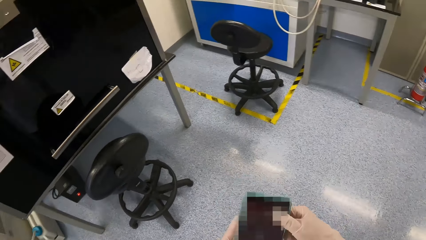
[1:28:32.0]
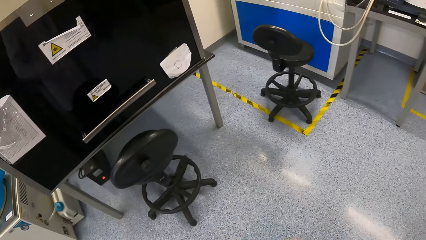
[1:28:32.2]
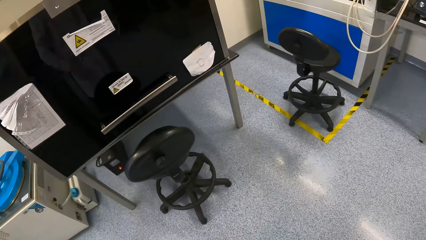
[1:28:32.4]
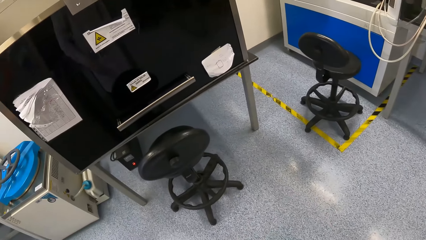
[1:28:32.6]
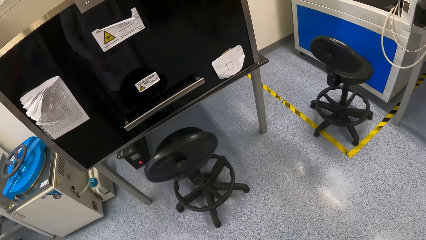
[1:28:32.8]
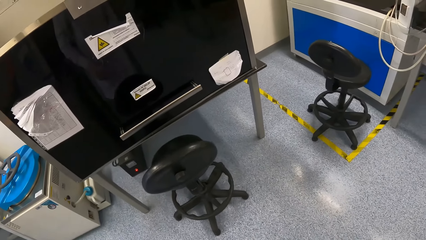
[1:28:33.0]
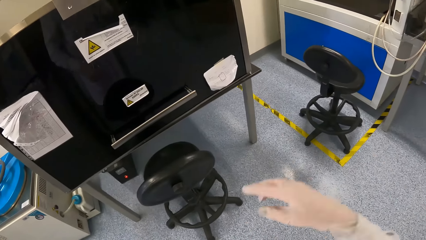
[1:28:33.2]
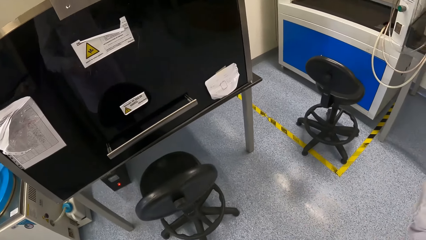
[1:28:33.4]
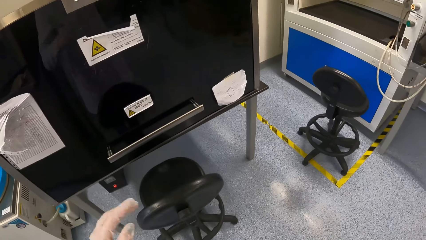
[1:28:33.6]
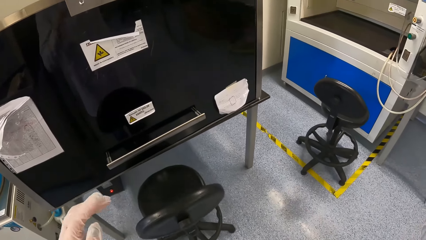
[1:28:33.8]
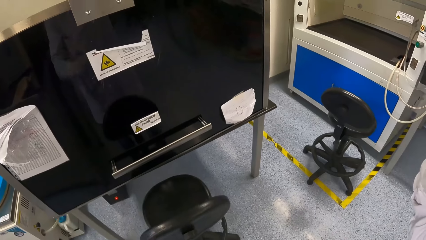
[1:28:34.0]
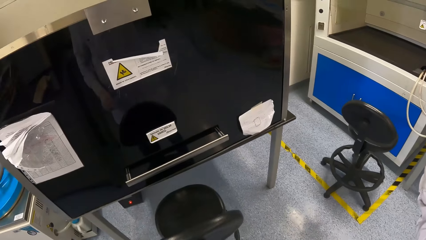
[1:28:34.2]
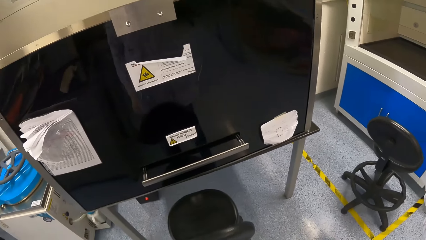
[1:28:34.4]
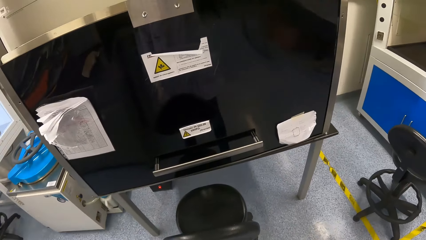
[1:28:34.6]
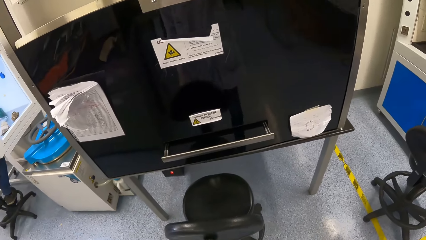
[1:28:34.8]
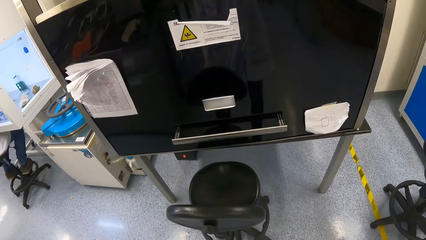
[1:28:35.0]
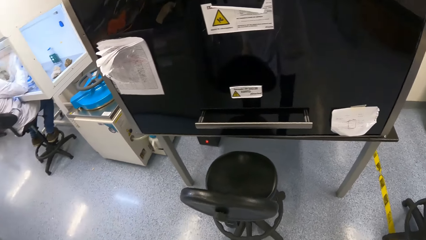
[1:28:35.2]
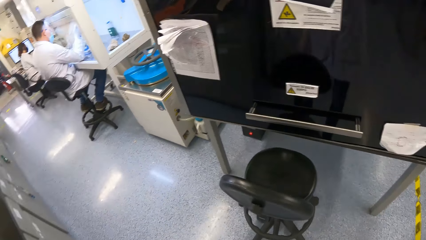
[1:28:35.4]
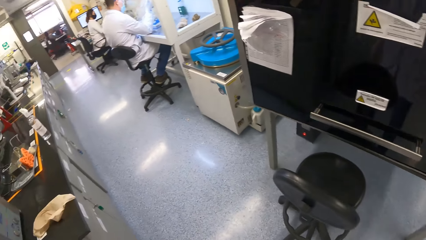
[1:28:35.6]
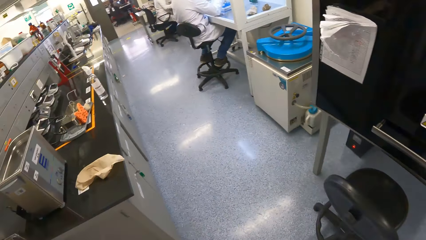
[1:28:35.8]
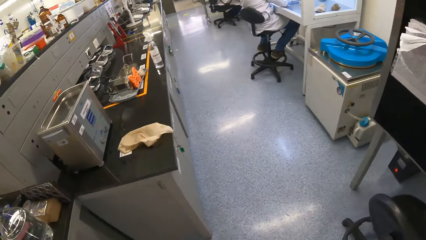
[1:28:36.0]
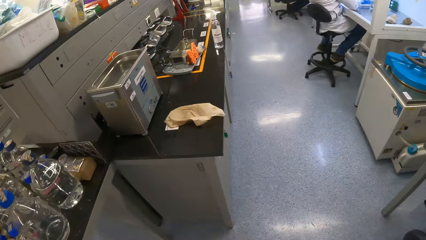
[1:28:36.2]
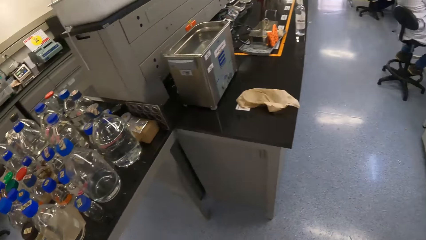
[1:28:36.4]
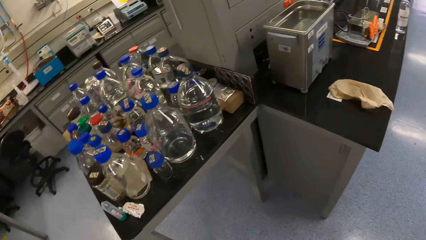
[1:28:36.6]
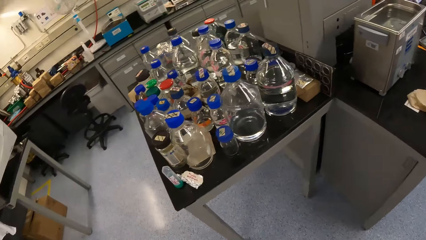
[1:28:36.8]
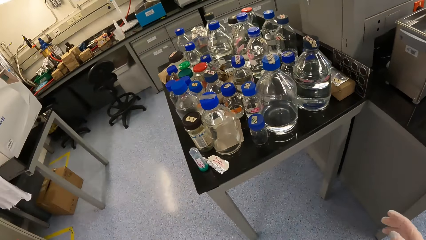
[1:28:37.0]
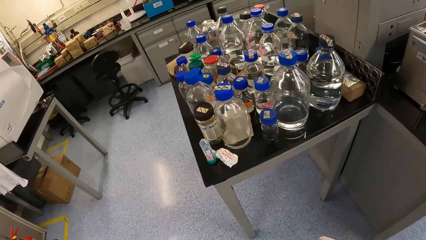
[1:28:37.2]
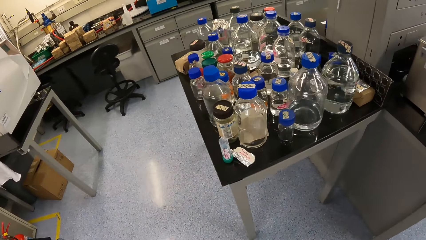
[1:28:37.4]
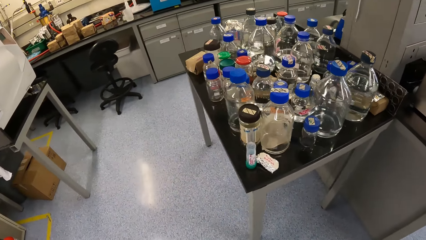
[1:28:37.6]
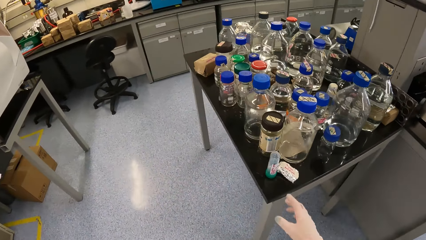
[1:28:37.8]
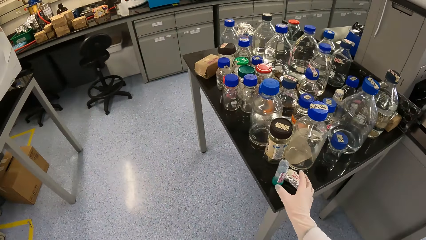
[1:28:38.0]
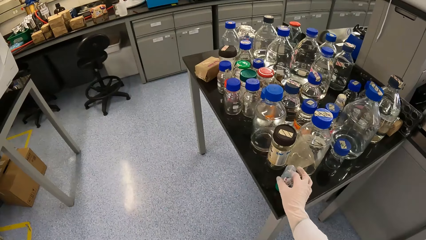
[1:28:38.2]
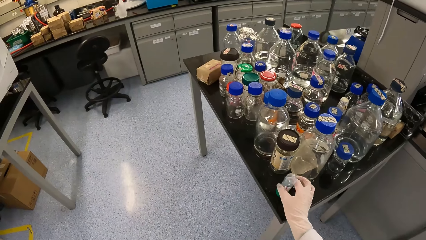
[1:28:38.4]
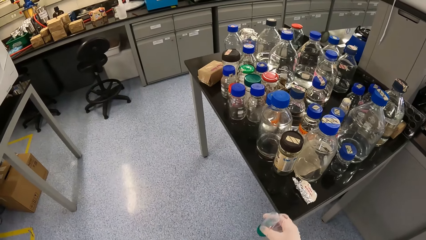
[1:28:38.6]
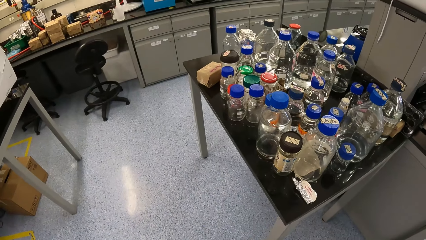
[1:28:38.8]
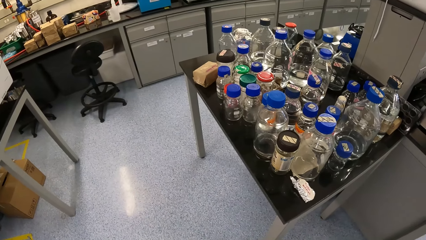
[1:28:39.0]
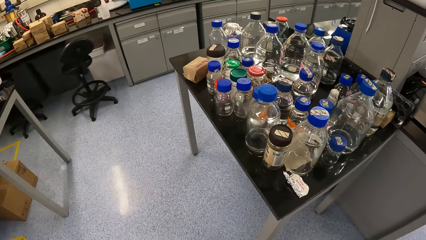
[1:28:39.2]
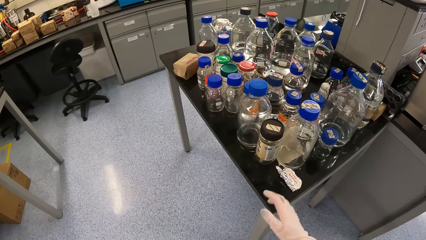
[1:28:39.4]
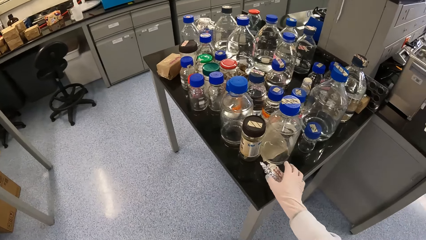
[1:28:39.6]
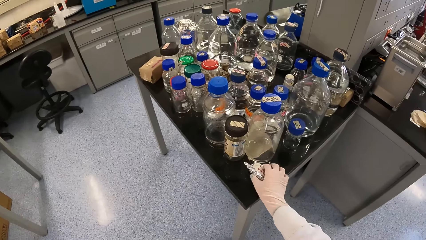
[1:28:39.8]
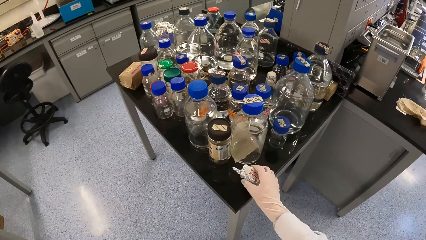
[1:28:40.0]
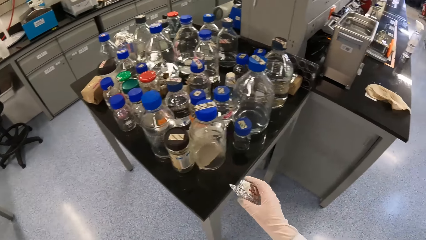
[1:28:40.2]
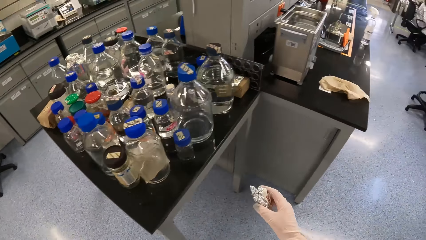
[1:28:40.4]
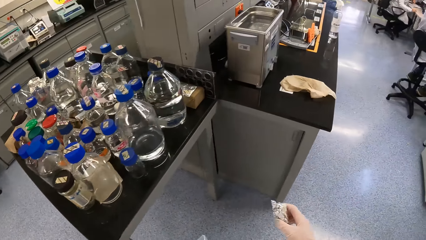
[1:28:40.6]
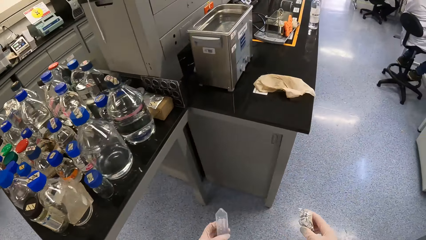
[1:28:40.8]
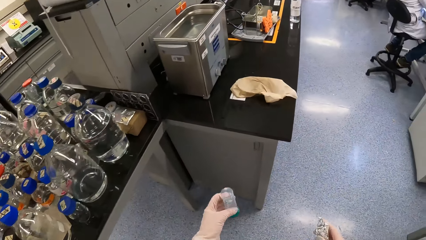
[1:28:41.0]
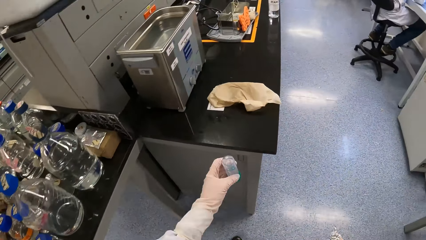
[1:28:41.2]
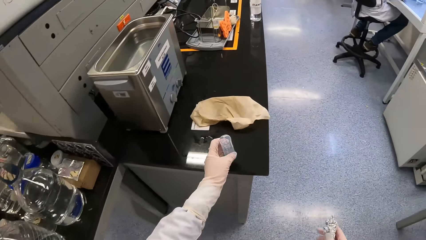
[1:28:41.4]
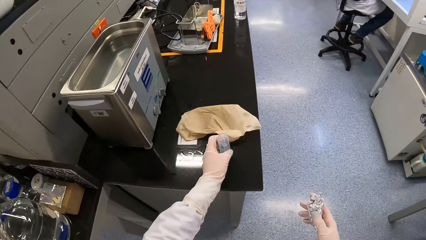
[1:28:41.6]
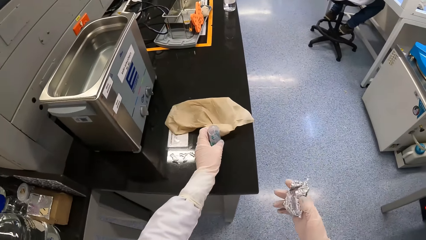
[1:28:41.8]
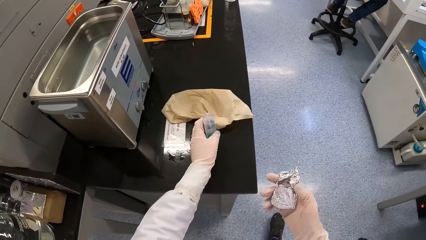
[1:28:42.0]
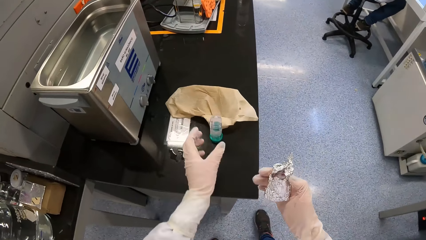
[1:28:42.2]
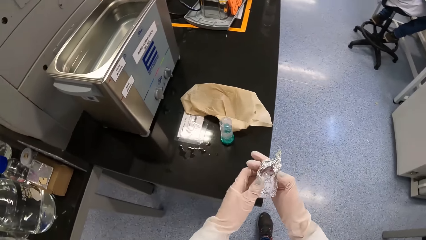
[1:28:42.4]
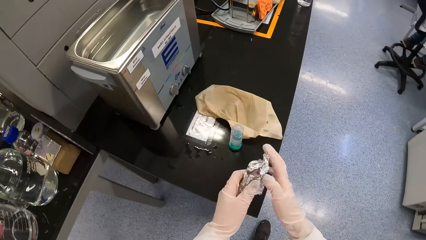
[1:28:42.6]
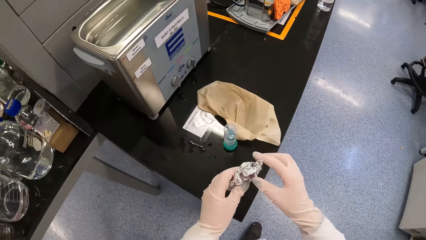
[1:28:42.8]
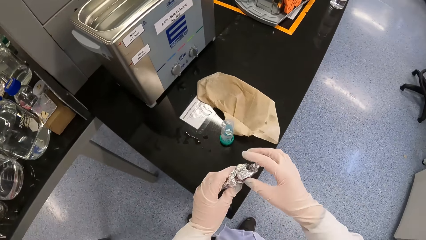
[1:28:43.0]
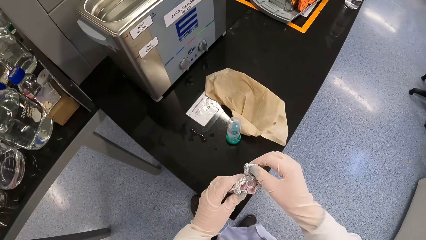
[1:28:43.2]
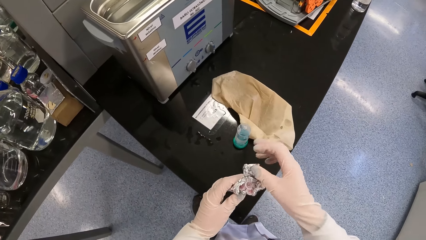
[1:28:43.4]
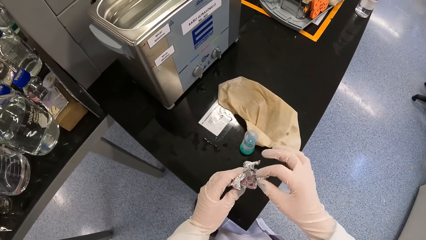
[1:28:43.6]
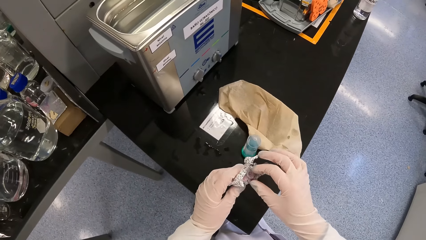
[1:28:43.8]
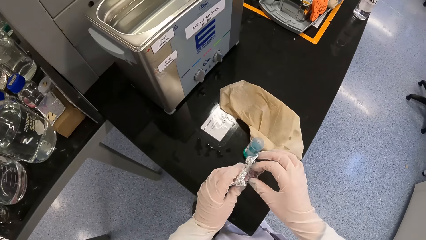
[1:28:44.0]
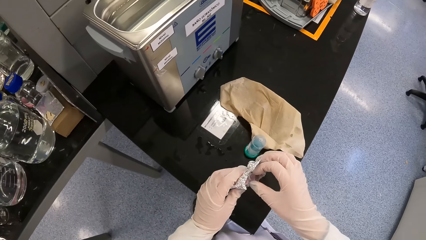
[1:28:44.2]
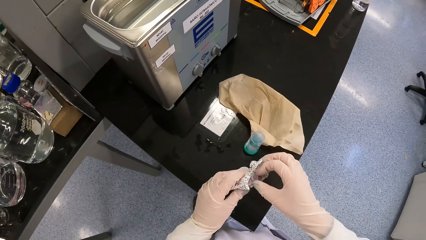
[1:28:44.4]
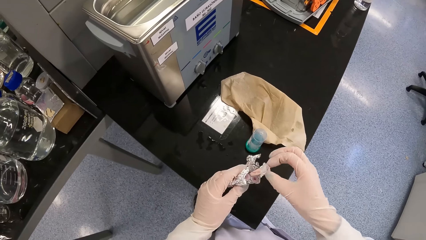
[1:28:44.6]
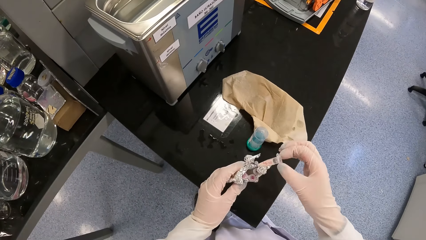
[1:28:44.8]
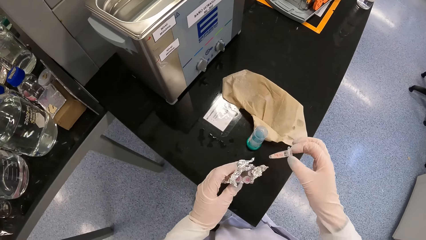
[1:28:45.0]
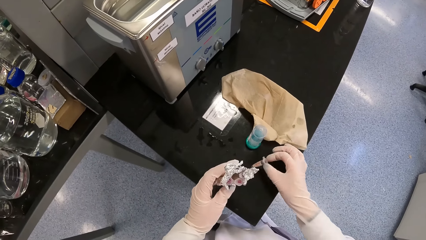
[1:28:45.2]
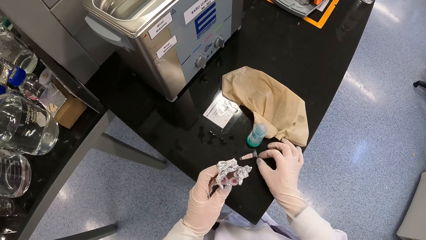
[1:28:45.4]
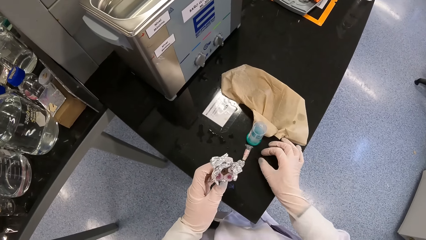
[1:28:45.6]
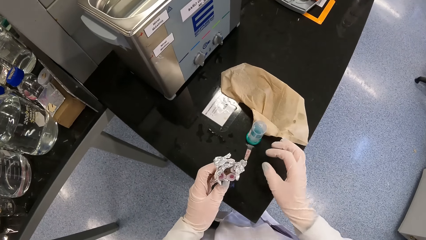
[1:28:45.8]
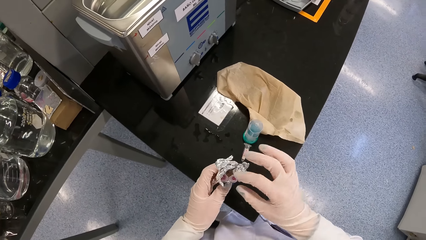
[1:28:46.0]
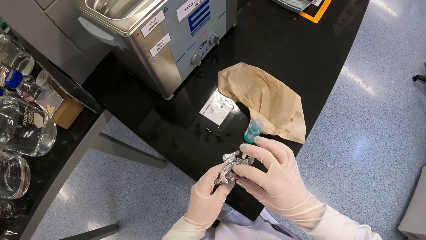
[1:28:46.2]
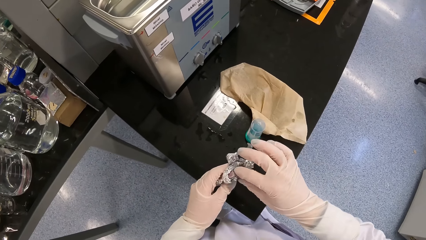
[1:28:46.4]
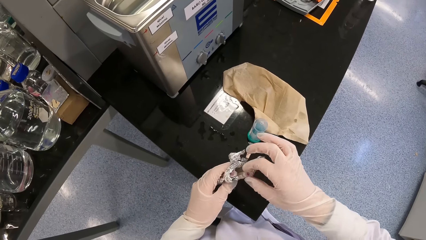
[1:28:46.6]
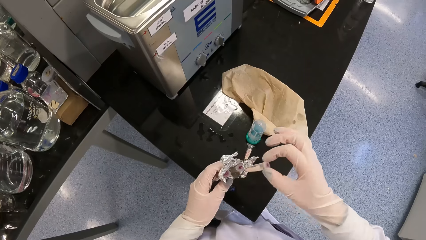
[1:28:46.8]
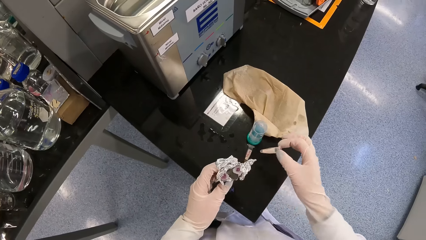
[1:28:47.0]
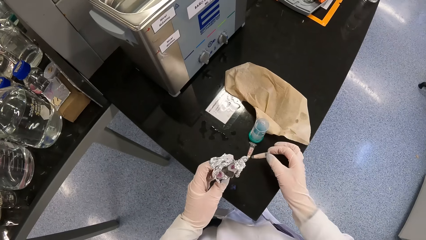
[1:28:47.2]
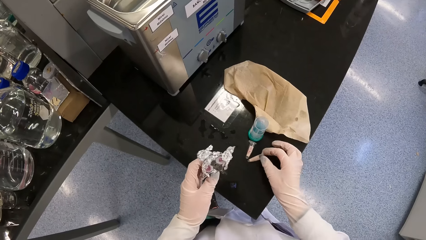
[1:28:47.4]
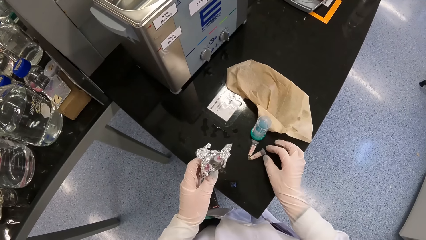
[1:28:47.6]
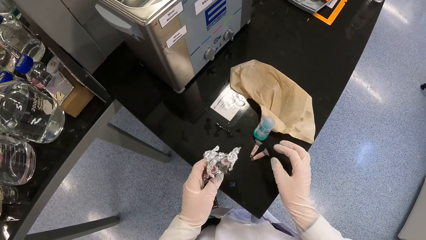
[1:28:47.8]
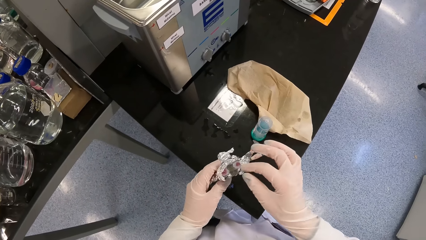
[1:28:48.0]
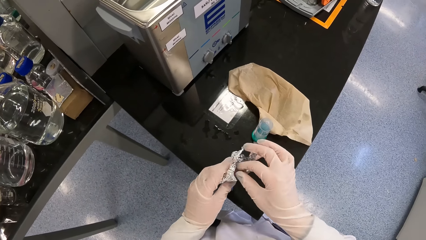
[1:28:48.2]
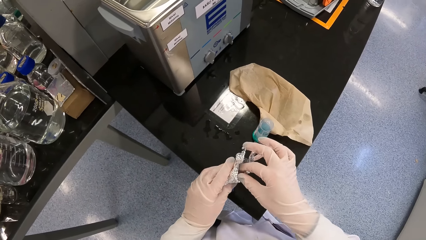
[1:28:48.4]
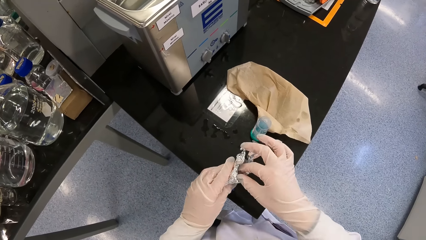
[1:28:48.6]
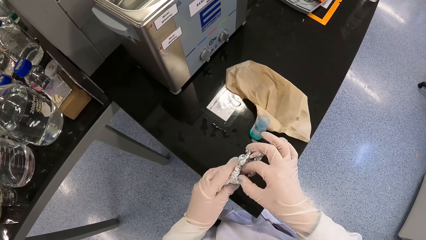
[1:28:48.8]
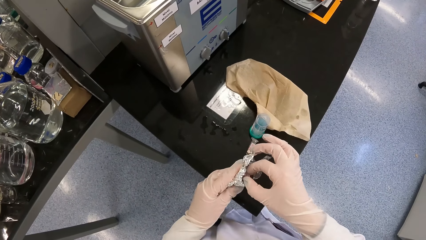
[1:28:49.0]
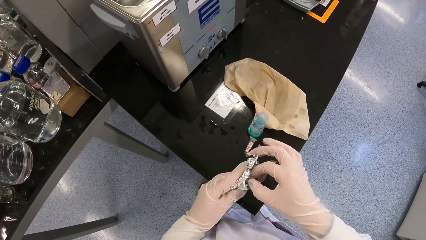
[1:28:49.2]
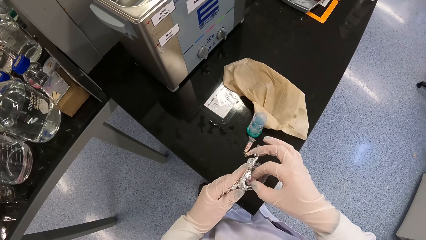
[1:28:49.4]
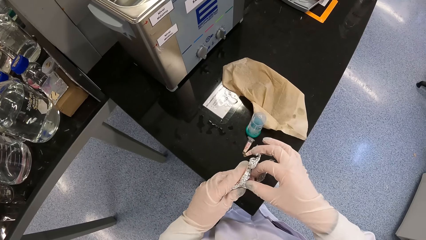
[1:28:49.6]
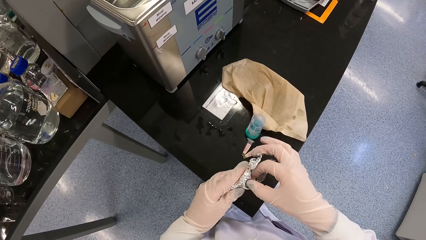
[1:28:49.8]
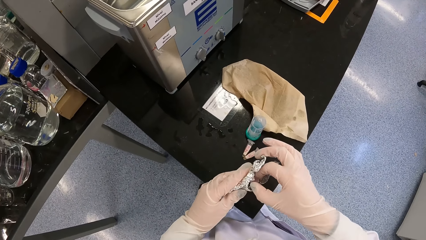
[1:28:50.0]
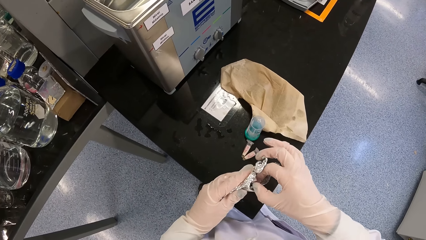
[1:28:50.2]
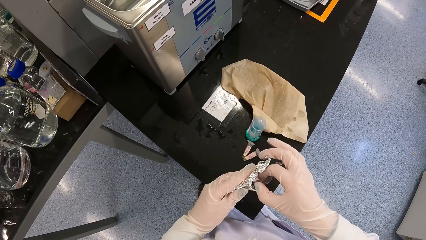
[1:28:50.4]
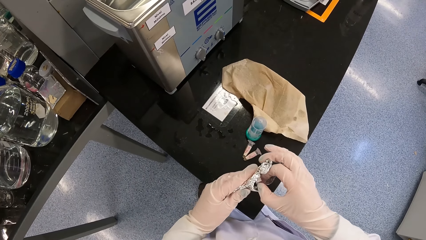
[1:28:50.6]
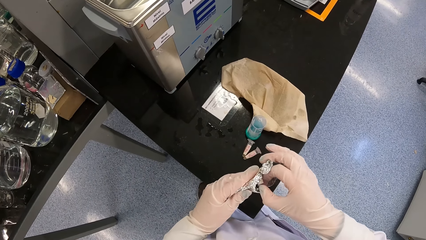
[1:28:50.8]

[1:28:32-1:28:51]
The camera wearer lifts the hand. She turns around. She picks a plastic container from the table with her right hand. She picks a foil paper from the table with her right hand. She drops the plastic container on the table with her left hand. She passes the foil paper to her left hand with her right hand. She opens the foil paper in her left hand with her right hand. She removes a vial from the foil paper in her left hand with her right hand. She drops the vial on the table with her right hand. She removes the vial from the foil paper in her left hand with her right hand. She drops the vial on the table with her right hand. She removes the vial from the foil paper in her left hand with her right hand.
